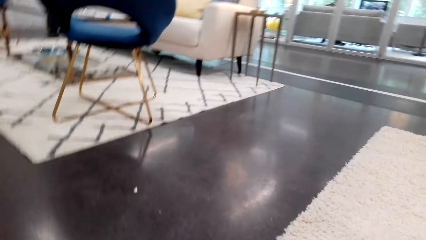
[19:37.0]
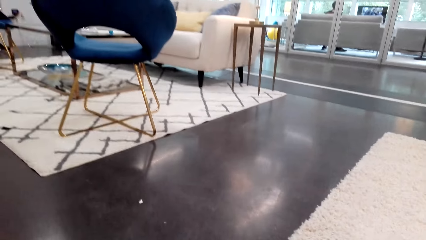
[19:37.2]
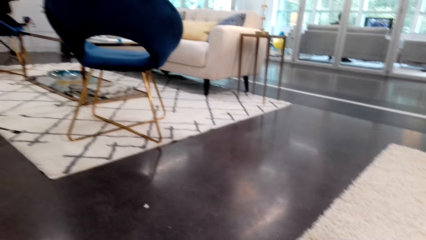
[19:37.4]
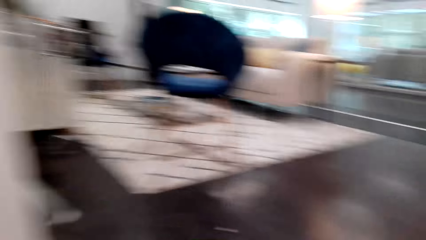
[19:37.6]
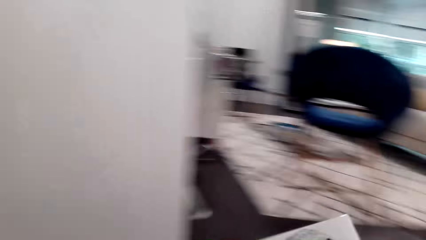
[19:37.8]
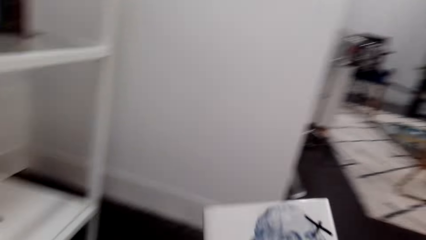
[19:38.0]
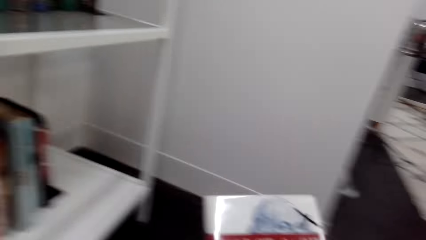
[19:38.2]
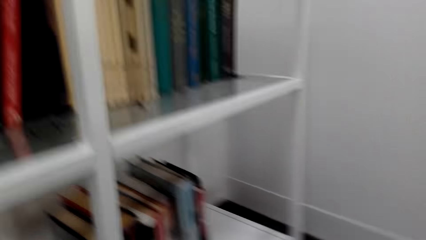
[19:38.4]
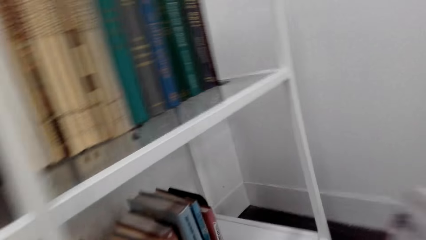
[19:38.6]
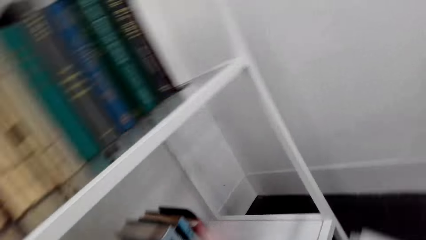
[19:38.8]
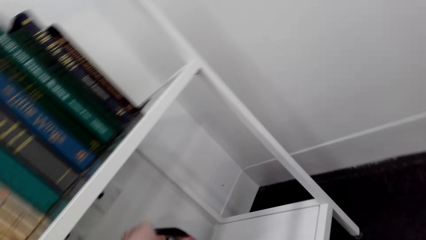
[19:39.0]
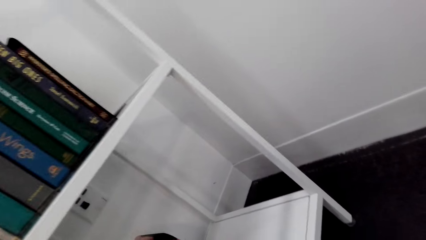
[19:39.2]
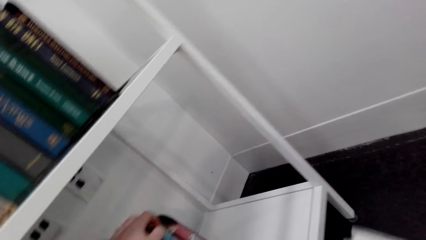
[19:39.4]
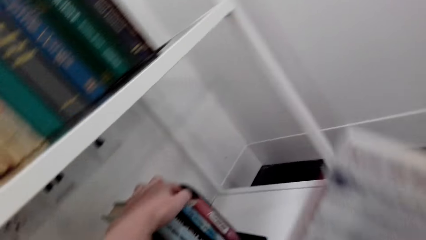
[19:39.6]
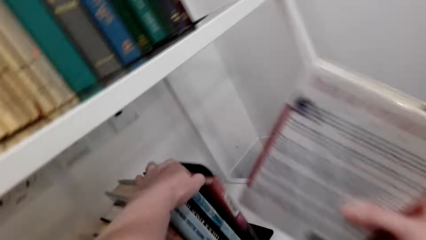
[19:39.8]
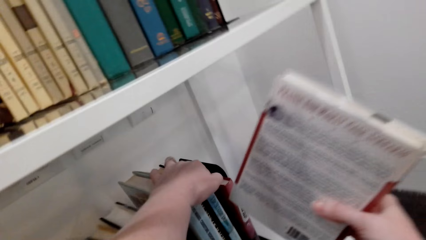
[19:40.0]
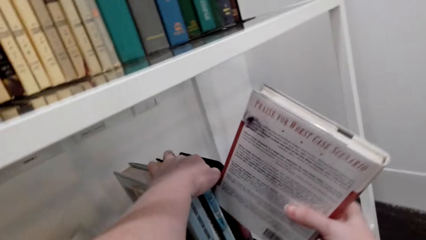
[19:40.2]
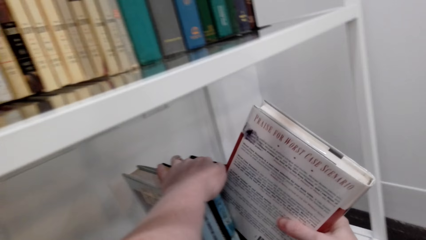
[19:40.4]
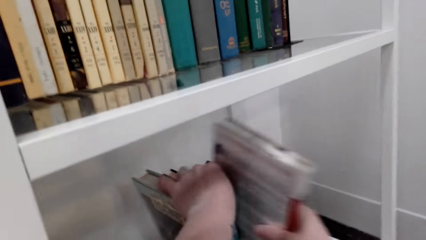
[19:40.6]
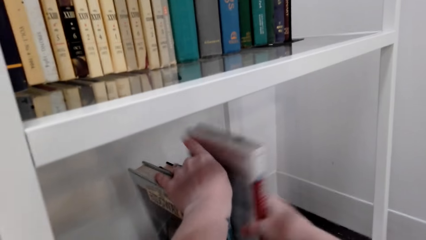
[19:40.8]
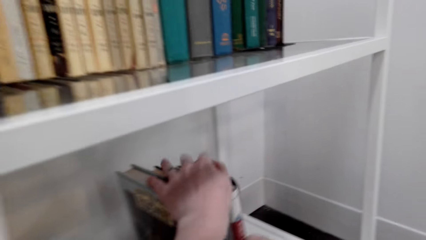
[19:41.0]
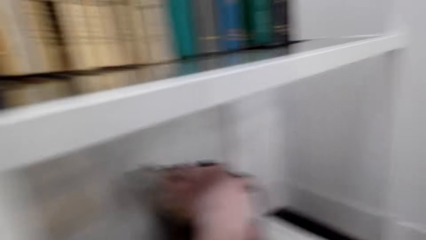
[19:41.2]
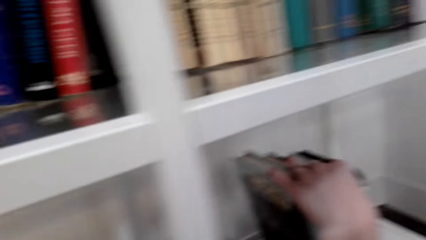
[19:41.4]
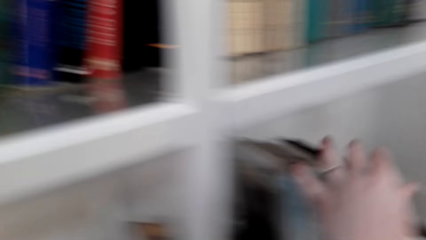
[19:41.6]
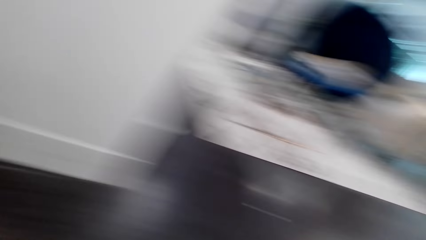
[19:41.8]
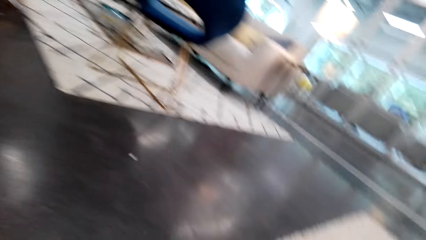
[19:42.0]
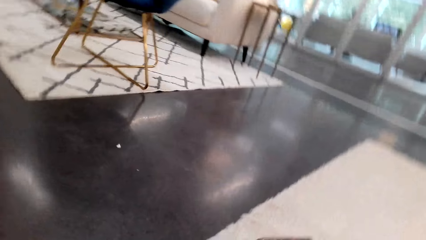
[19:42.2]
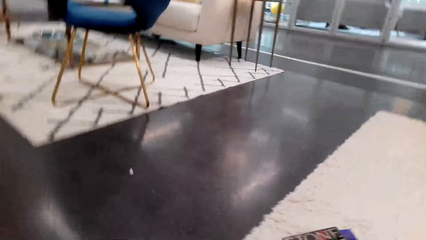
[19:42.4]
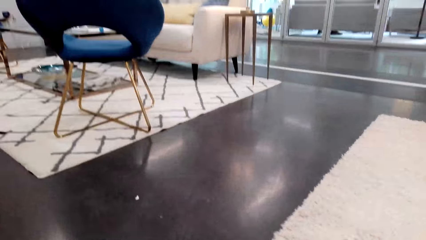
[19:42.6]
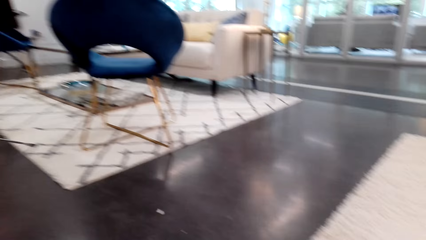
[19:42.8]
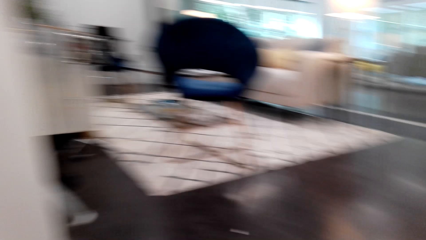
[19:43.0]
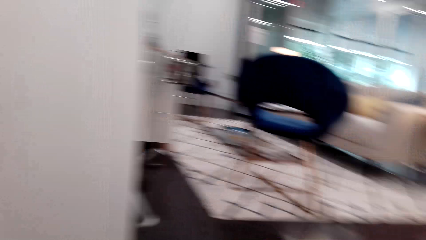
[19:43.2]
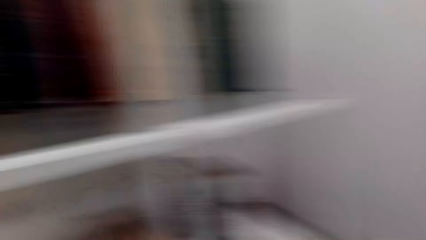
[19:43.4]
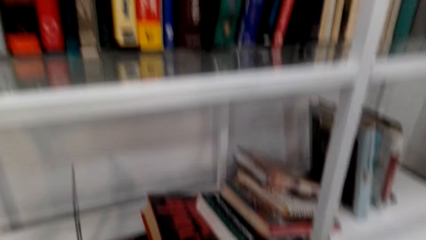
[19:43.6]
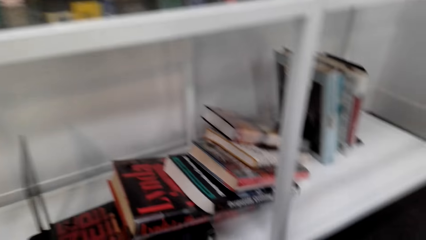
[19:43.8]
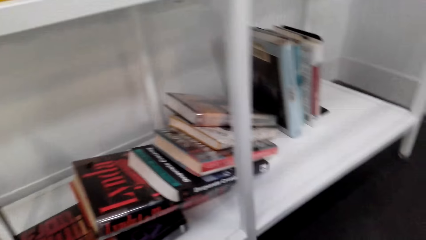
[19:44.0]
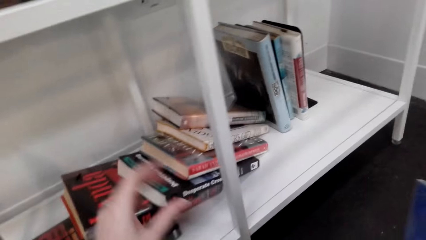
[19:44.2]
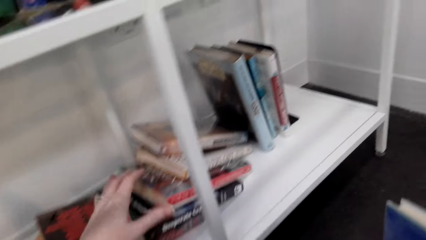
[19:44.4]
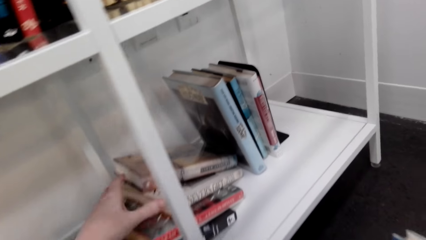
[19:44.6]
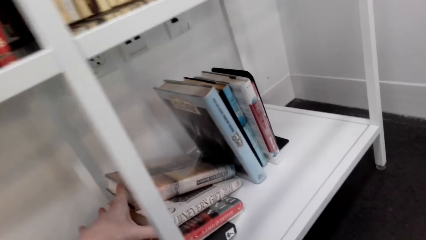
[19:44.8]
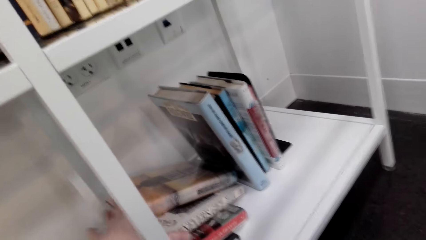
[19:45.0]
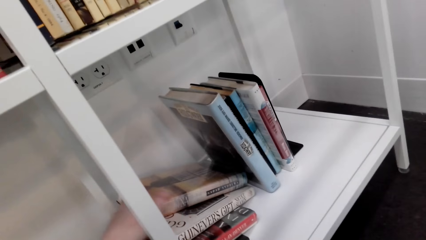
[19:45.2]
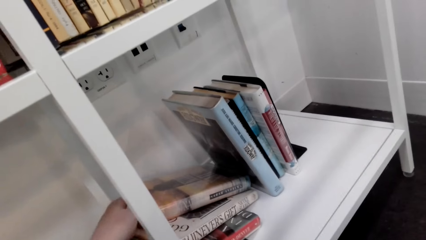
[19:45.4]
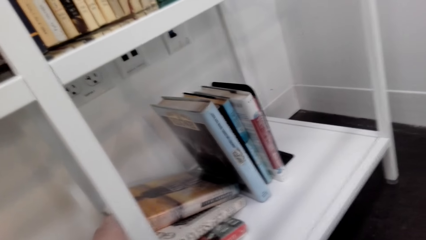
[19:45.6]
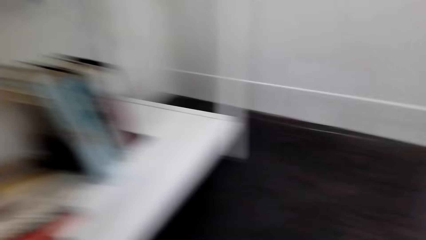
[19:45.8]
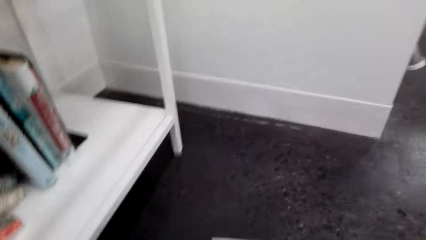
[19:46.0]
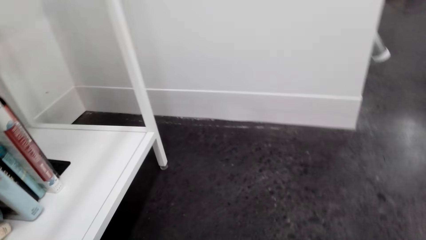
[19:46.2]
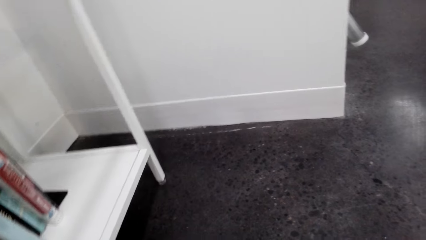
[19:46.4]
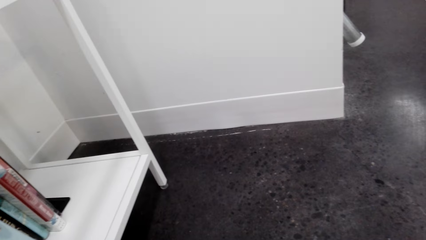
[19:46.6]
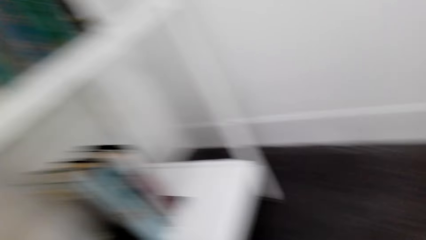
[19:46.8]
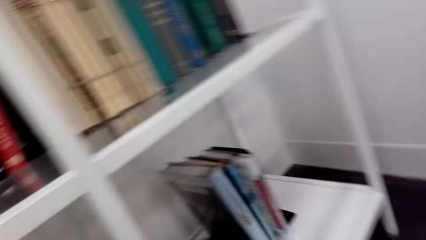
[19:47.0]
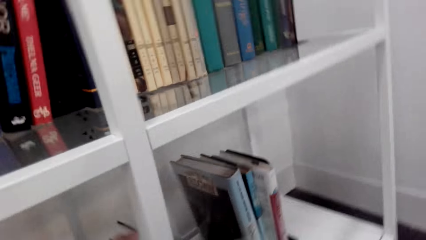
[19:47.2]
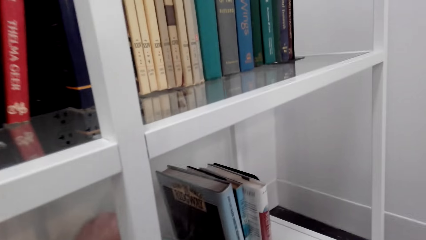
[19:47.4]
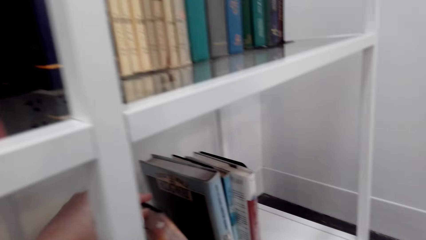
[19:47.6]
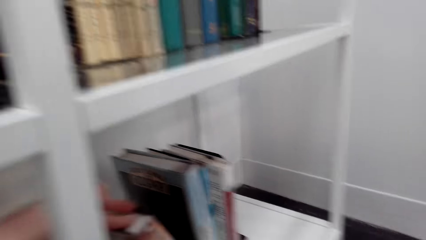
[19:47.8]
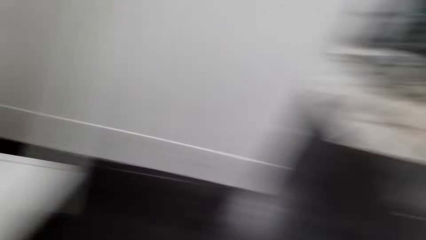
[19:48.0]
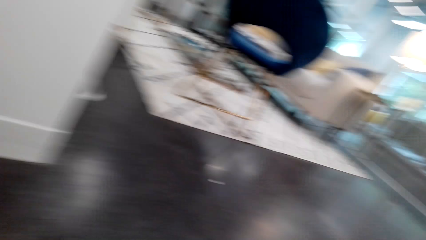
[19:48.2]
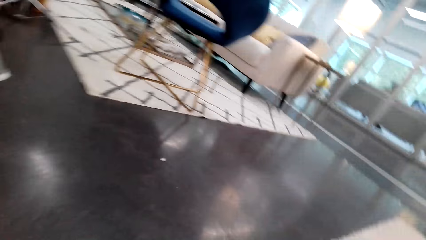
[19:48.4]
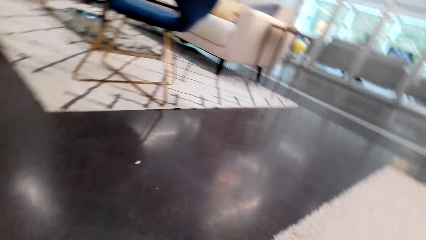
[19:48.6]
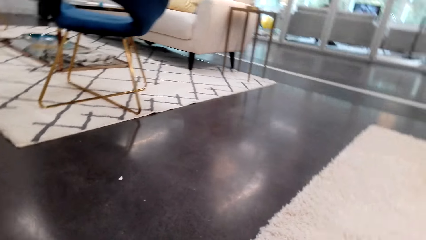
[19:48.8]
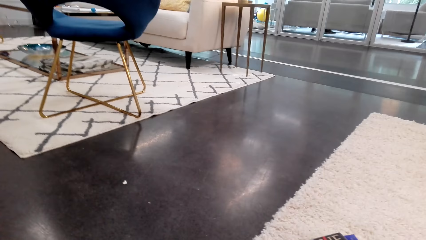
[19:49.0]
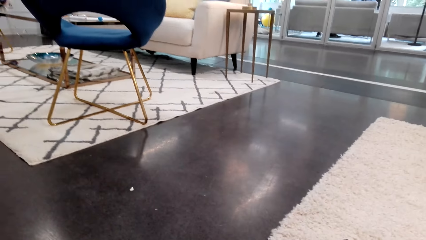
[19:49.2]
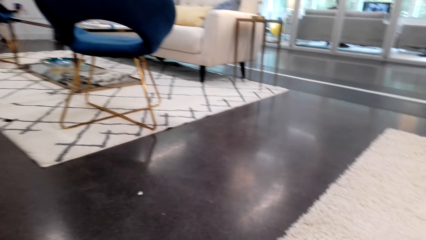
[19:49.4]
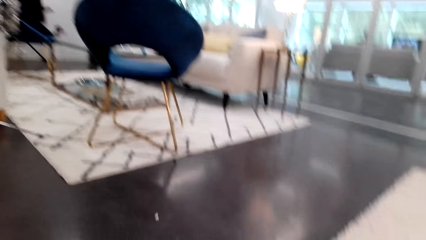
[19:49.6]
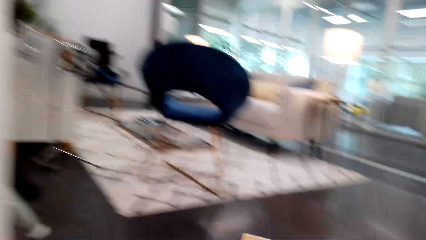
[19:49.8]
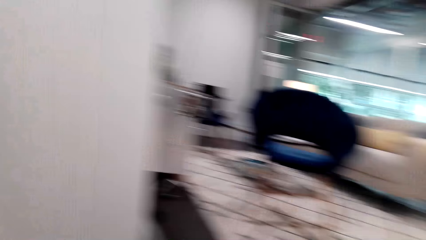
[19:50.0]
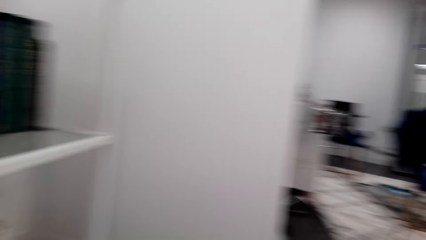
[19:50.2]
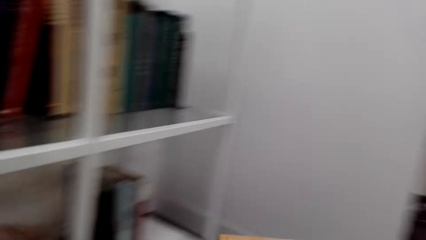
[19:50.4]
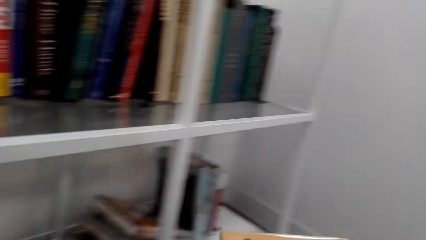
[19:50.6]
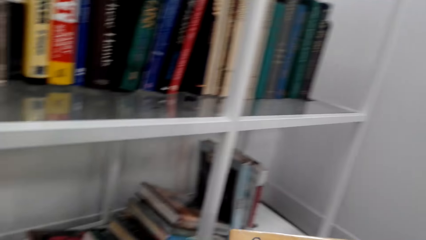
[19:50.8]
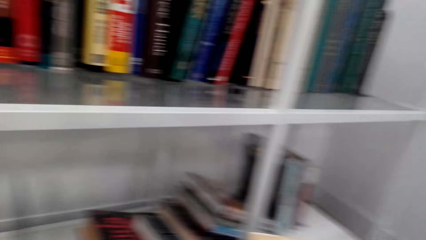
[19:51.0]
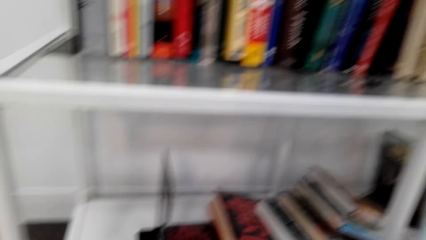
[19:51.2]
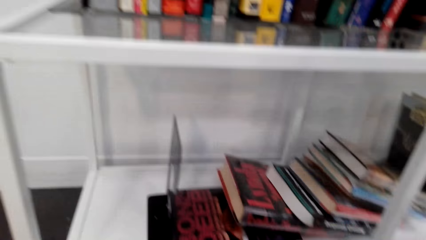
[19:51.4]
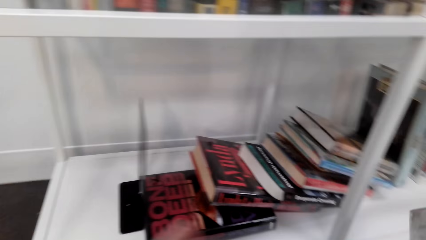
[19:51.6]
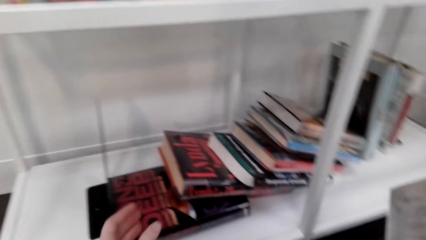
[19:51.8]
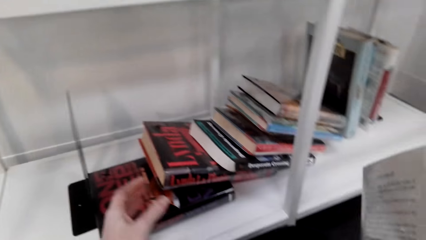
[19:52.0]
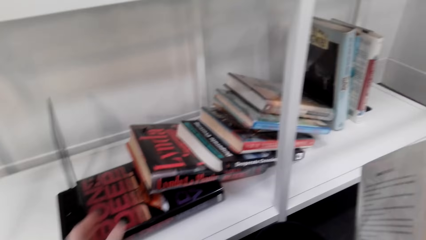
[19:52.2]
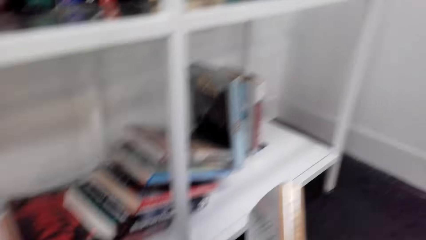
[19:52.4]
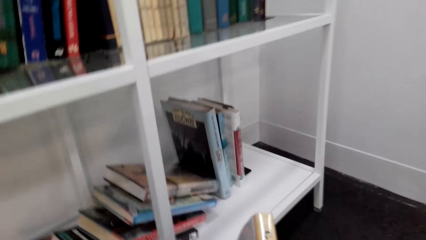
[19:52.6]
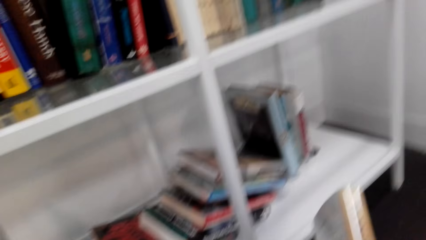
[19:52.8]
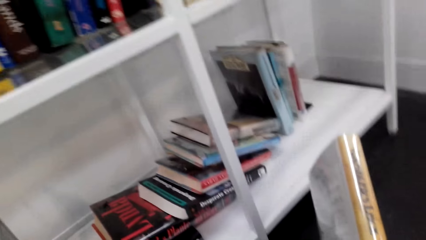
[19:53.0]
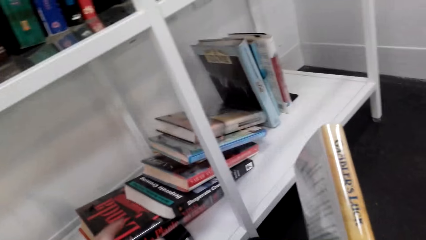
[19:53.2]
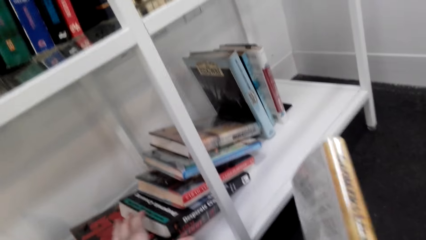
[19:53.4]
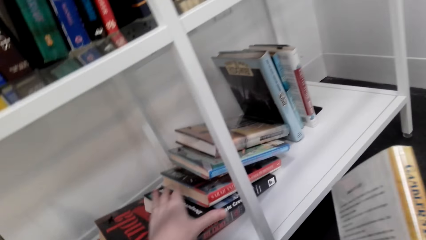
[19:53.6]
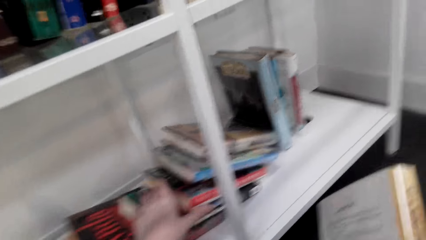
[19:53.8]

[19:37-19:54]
The camera wearer picks up a book from the floor. They put the book on the bookshelf. They pick up a book from the floor. They touch books on the bookshelf.
